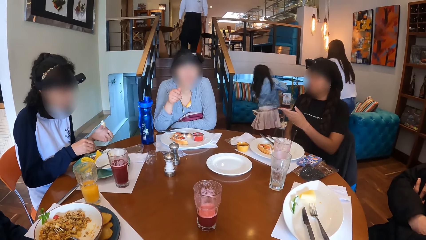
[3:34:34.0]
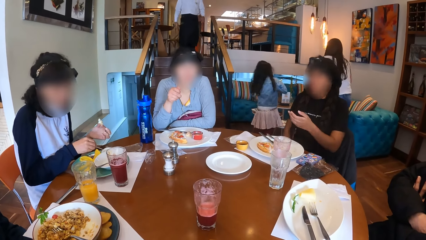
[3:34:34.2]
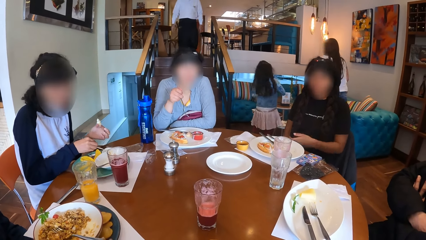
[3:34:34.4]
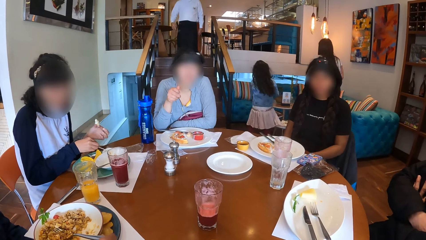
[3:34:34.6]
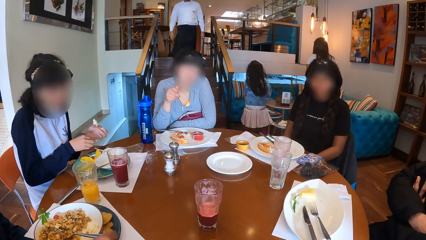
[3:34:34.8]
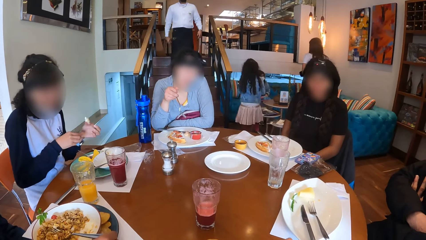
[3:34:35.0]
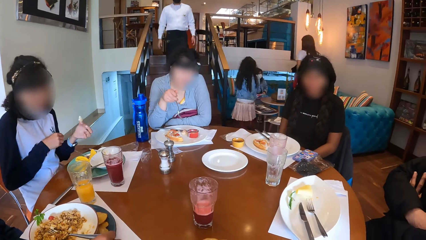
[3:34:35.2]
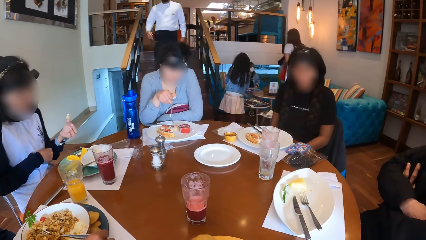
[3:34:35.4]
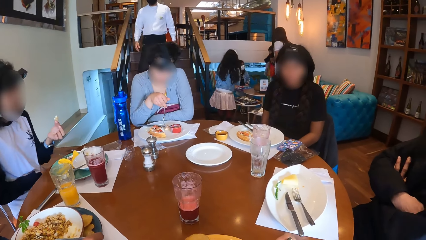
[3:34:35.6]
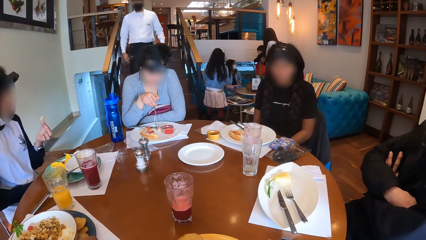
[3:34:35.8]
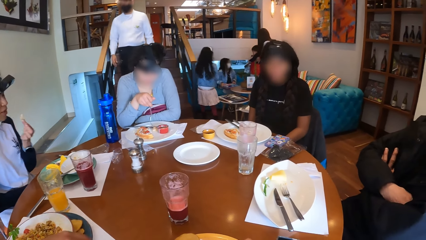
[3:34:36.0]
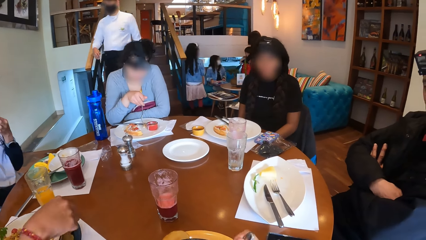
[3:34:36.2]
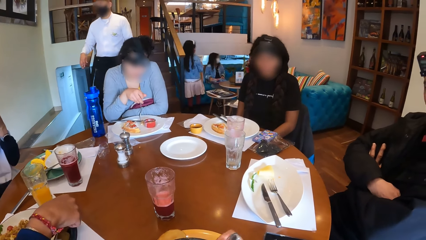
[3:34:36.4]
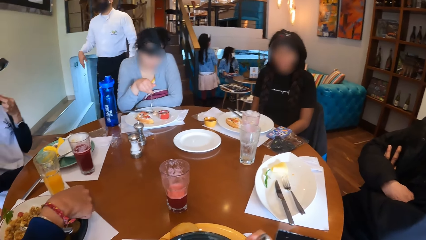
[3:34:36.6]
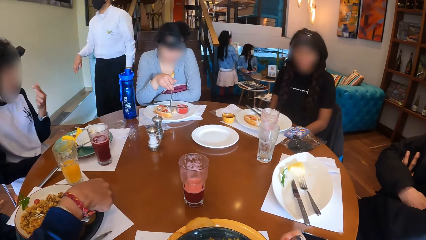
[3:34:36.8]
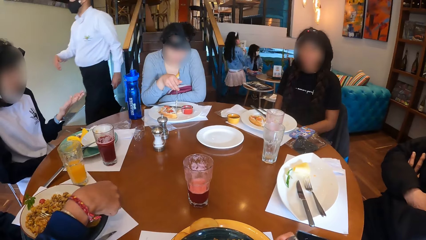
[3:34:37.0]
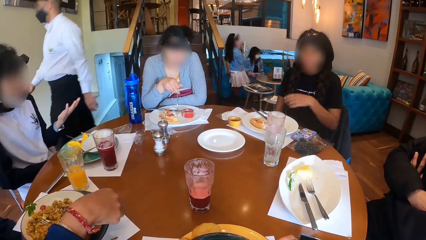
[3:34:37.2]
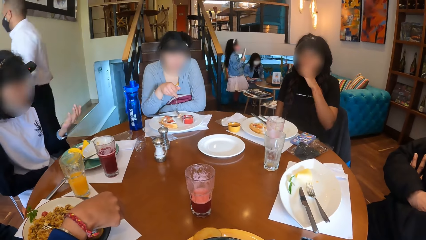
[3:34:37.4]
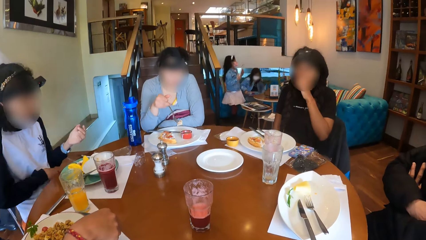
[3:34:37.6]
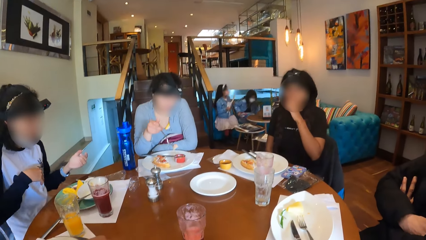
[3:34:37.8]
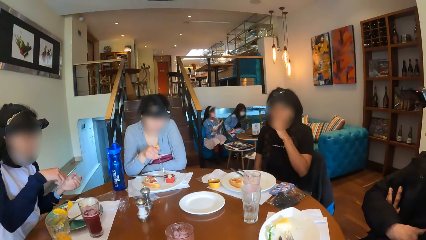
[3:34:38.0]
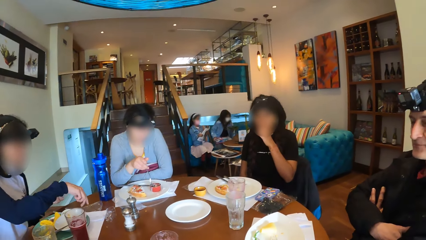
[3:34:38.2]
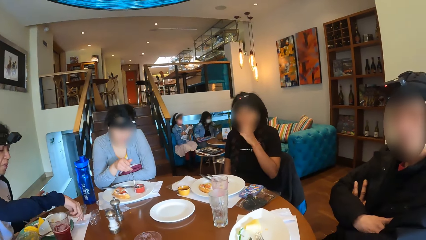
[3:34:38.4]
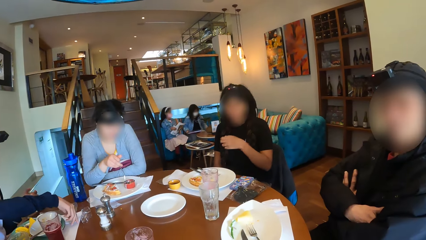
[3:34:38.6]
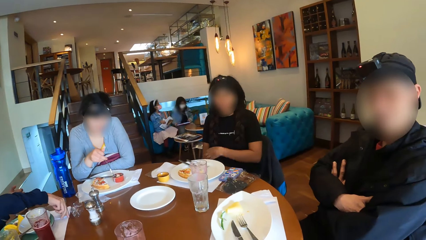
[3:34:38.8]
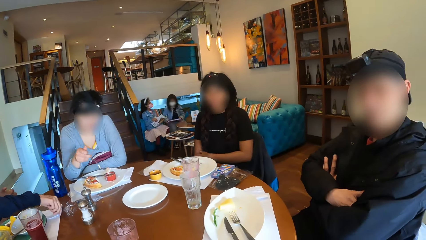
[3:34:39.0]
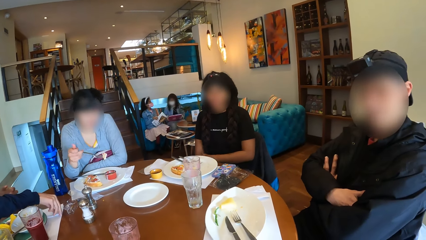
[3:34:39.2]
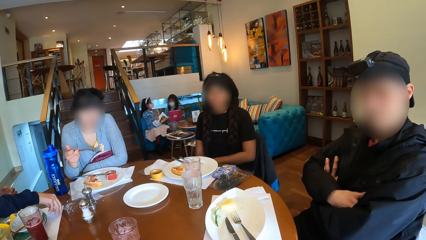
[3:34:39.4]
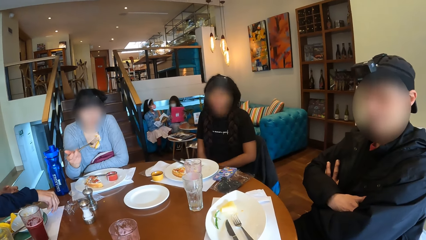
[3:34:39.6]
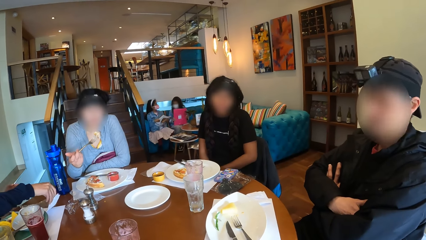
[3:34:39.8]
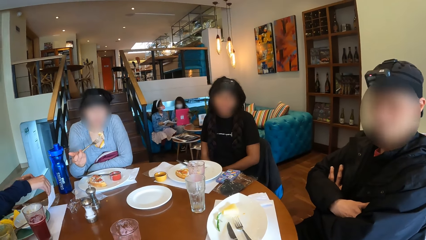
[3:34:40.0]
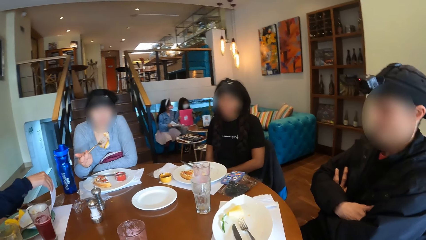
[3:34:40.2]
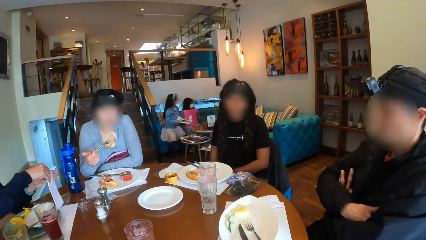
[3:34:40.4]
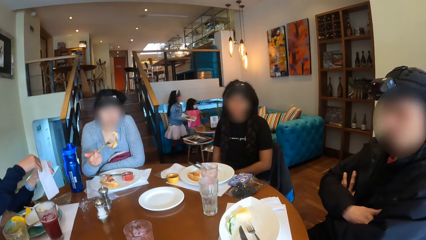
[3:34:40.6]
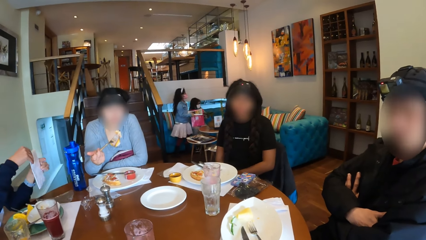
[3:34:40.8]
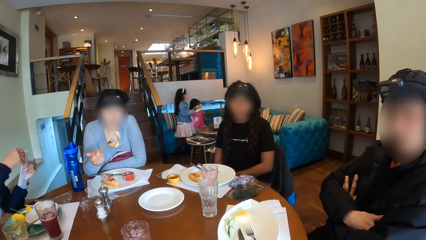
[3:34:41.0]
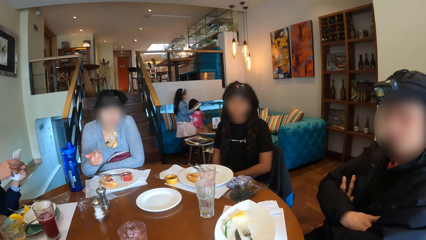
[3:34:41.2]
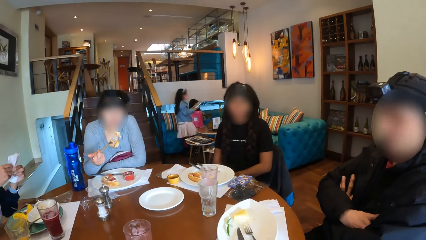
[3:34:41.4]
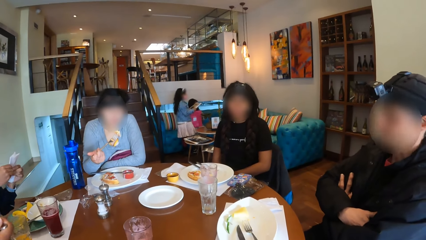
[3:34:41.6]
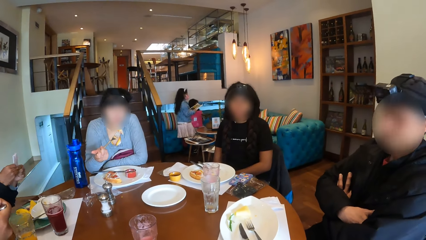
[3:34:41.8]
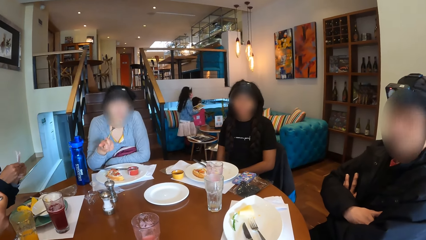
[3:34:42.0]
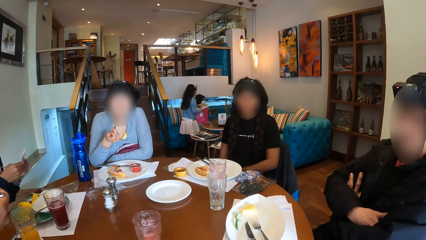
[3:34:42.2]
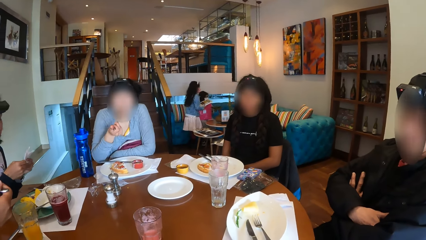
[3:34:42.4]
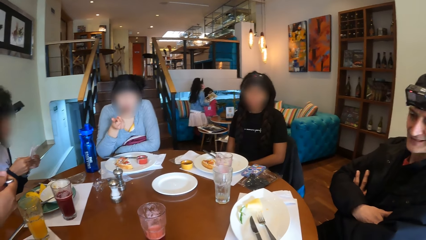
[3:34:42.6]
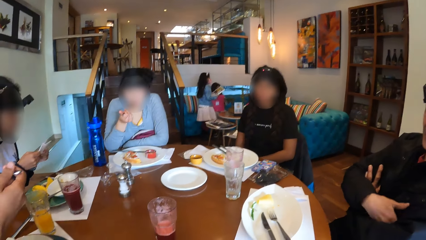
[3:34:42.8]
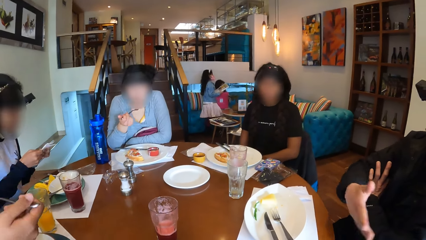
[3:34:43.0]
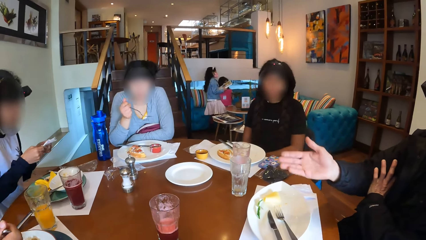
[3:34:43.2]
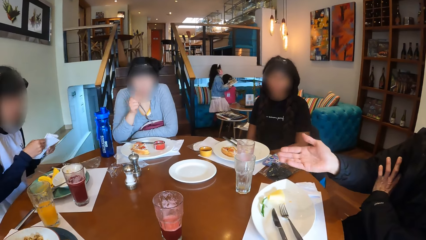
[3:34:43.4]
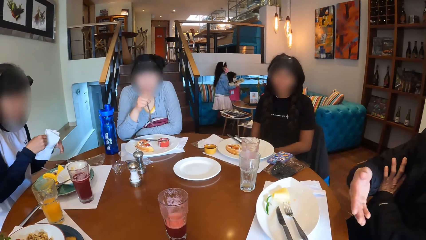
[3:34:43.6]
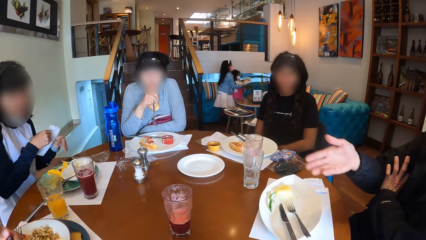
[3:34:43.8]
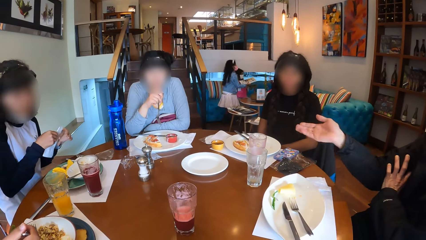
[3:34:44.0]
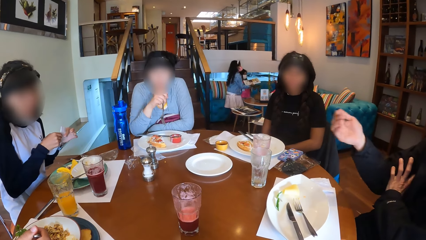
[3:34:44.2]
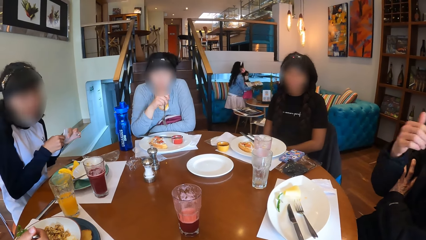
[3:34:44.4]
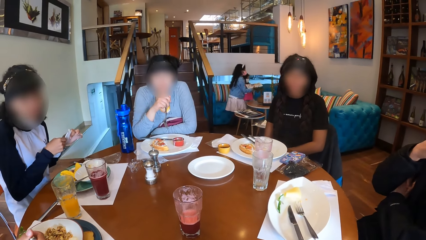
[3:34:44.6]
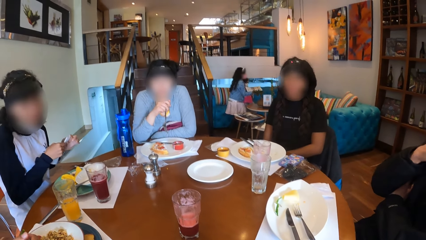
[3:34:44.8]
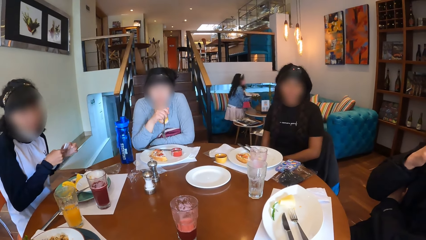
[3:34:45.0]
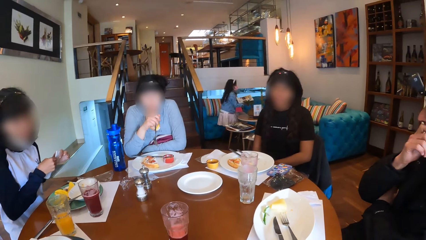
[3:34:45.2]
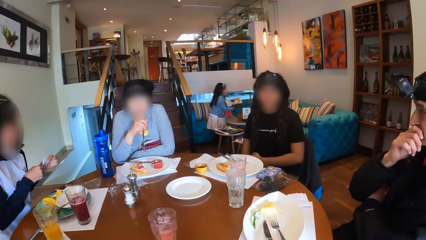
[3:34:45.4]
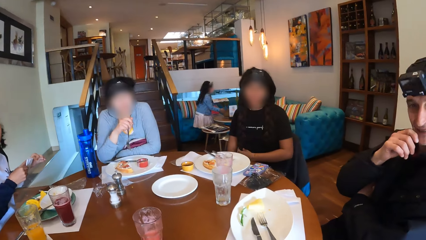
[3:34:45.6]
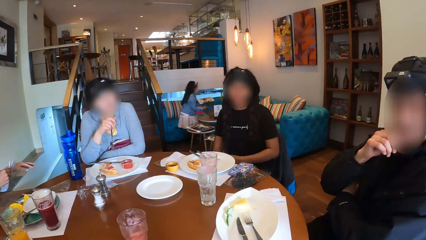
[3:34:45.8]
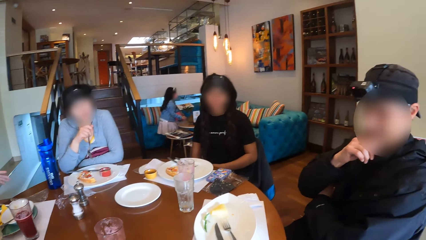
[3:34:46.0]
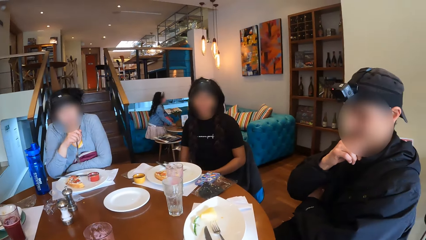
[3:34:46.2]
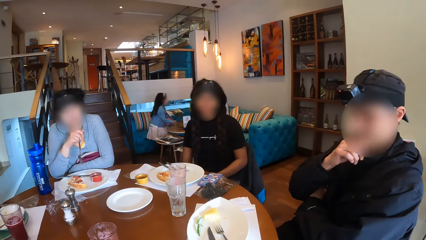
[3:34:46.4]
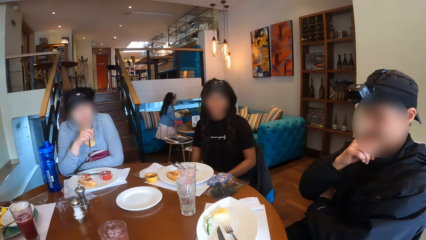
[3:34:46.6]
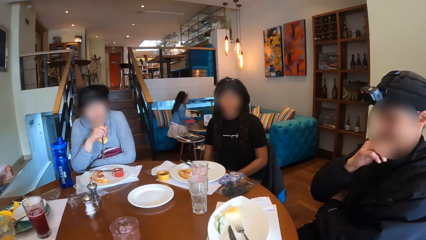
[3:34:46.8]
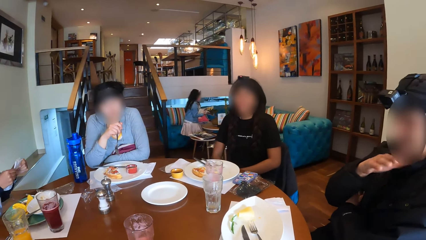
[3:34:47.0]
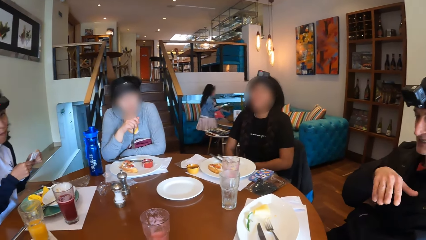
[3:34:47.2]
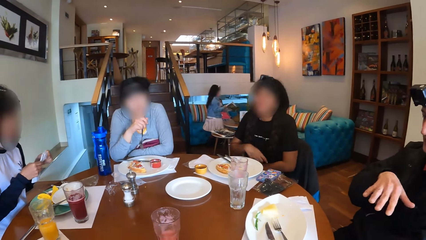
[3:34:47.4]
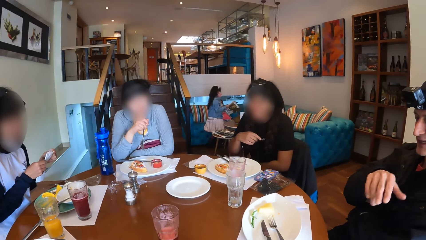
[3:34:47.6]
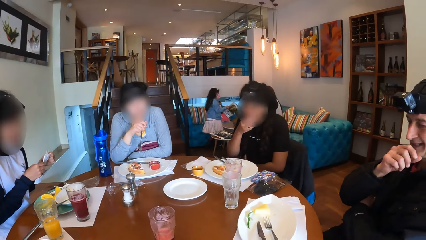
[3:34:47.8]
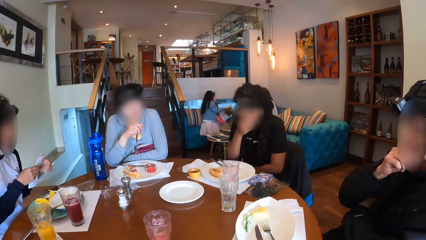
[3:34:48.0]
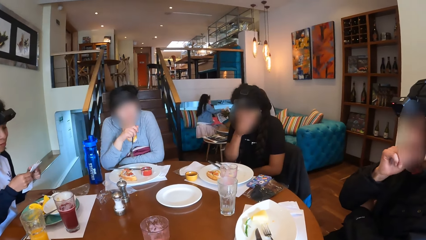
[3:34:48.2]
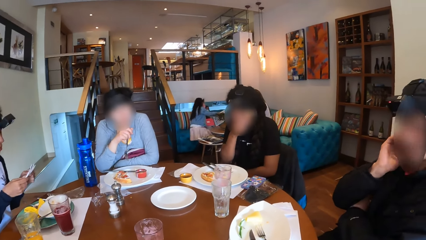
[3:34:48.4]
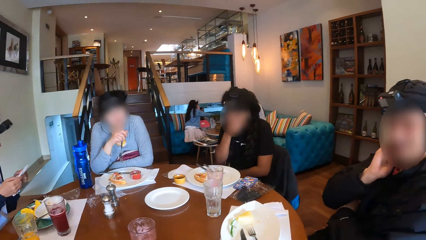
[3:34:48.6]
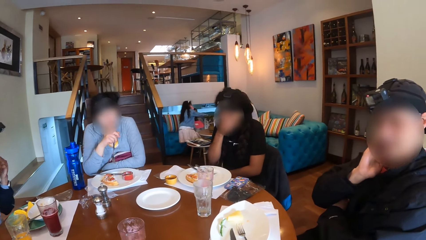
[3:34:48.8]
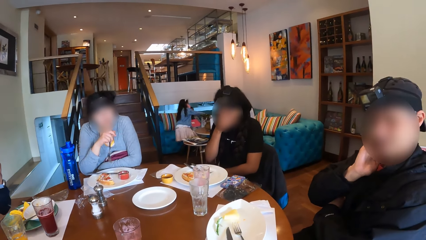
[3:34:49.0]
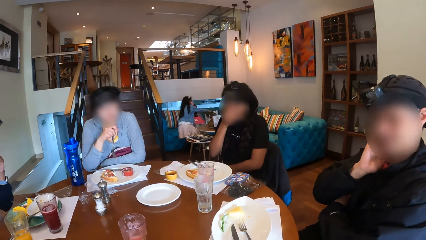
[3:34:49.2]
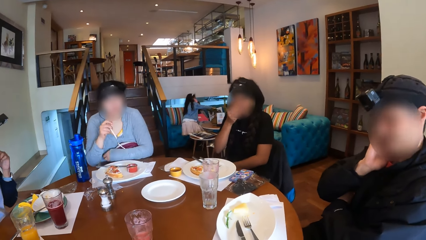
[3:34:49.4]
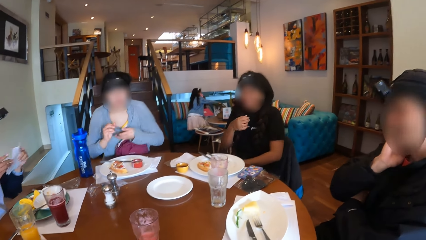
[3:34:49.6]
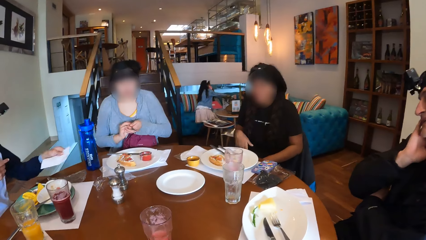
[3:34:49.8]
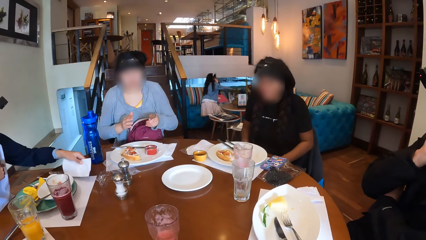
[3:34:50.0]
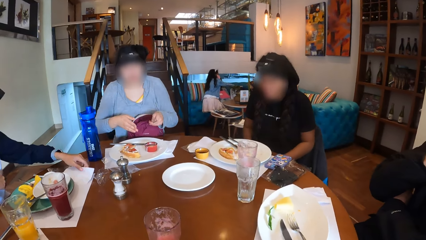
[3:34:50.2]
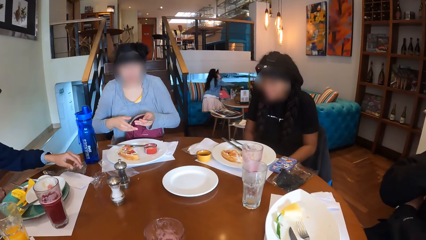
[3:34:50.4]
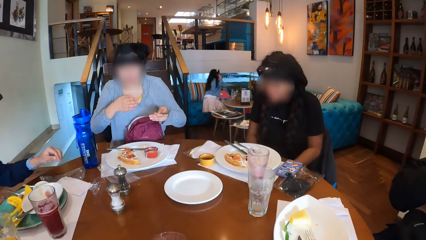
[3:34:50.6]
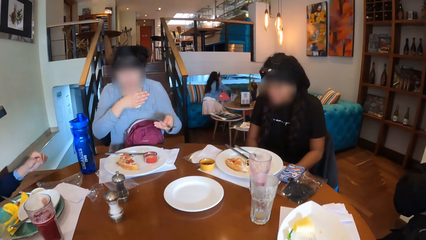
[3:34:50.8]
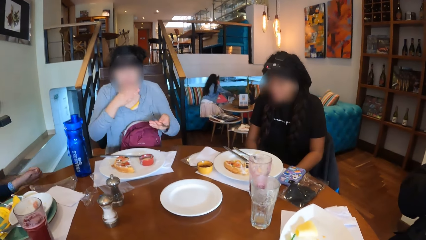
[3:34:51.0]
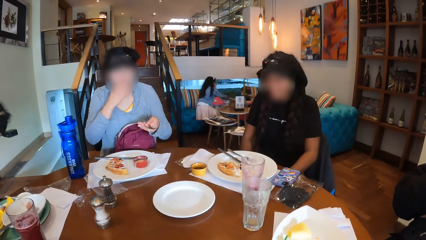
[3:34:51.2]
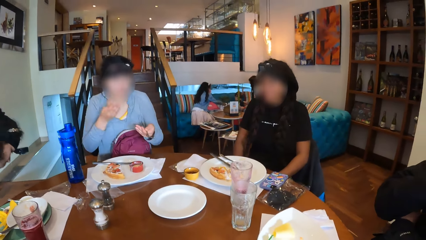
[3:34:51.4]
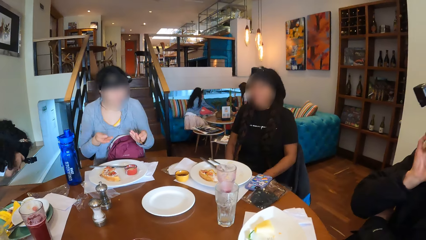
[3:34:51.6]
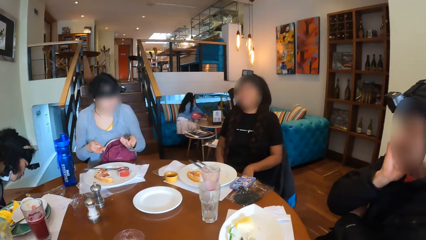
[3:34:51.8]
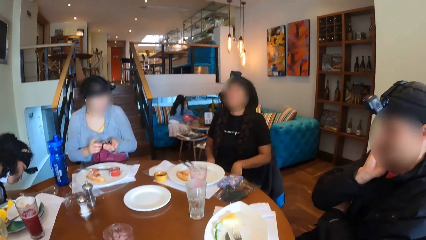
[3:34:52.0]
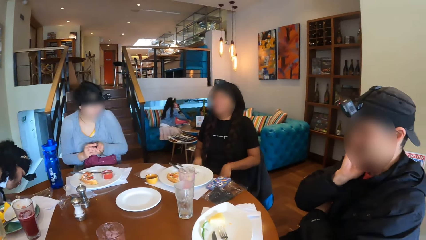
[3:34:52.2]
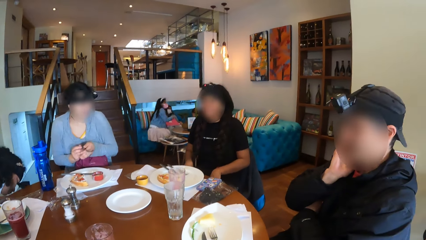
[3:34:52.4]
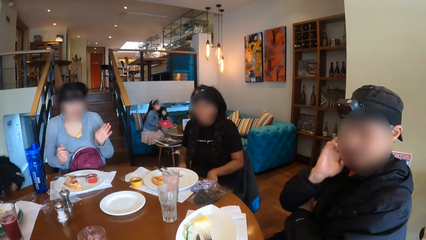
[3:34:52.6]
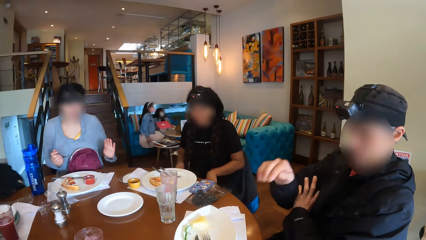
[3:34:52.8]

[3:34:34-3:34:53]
A woman drops the spoon in her right hand into the plate on the table. The camera wearer eats food. Another woman makes a hand gesture with her left hand. The camera wearer looks around. The first woman eats the potato in her left hand. The camera wearer eats food. The second woman touches her face with her left hand. A third woman dips the food on the fork in her right hand into the sauce on the plate. The camera wearer looks around. The first woman lifts a paper towel from the table with her right hand. The third woman eats the food on the fork in her right hand. A man makes a hand gesture with his right hand, holds his mouth with his right hand, and makes hand gestures with his right hand. The second woman touches her face with her right hand. The first woman wipes her mouth with the paper towel in her hands. The third woman makes hand gestures with her hands. The first woman drops the paper towel in her left hand on the table.
